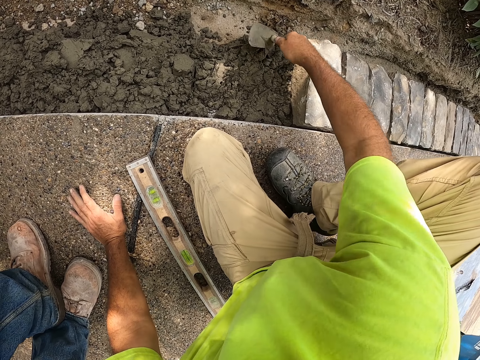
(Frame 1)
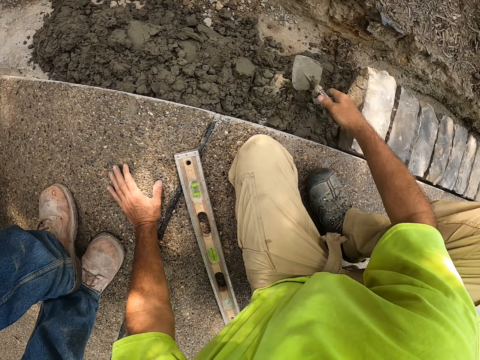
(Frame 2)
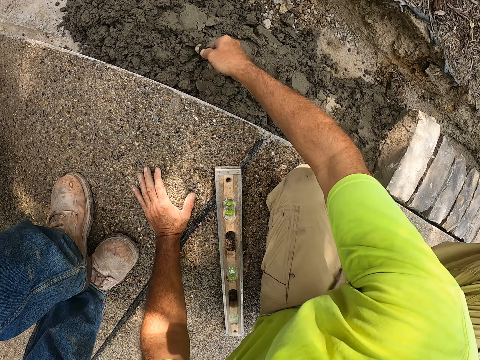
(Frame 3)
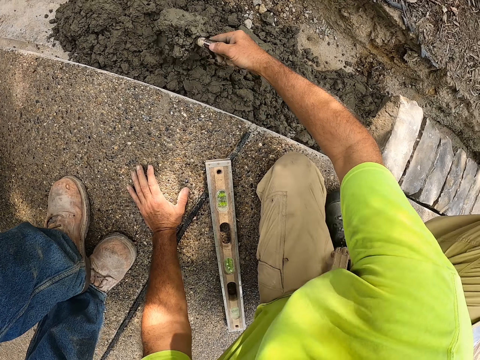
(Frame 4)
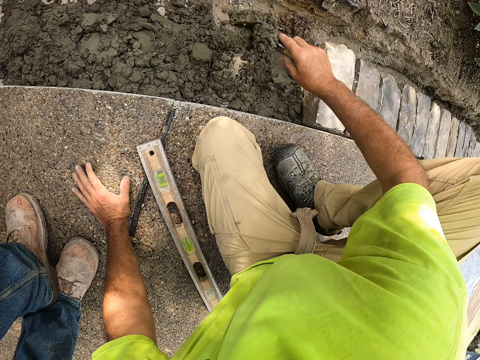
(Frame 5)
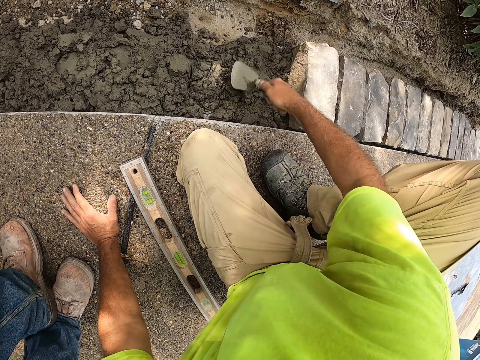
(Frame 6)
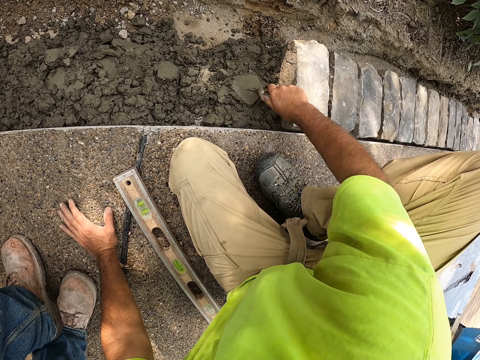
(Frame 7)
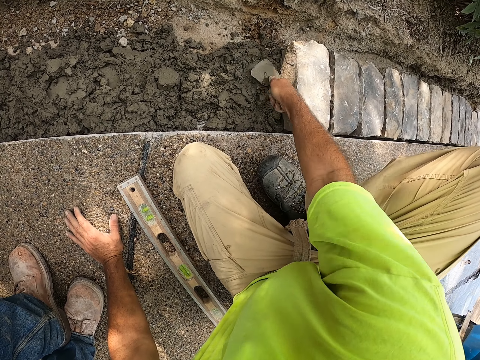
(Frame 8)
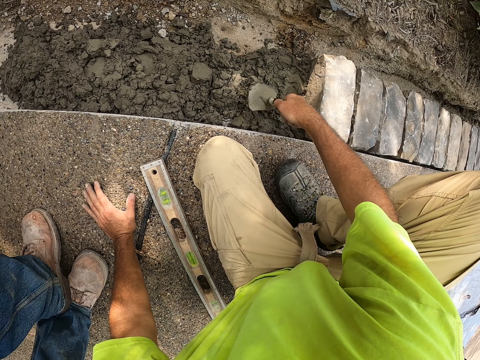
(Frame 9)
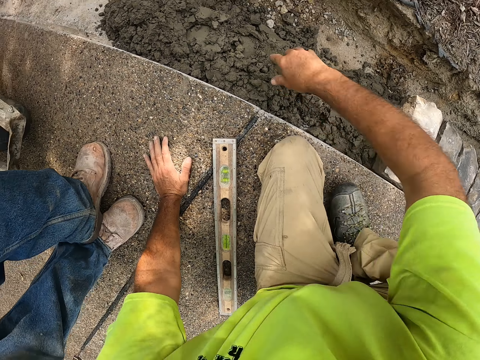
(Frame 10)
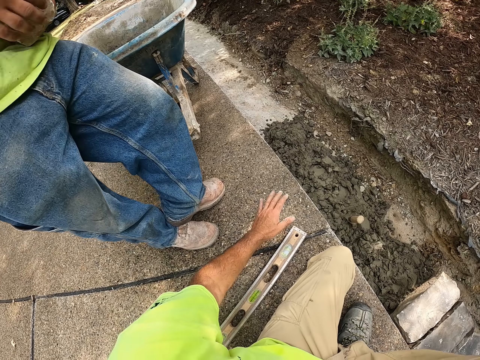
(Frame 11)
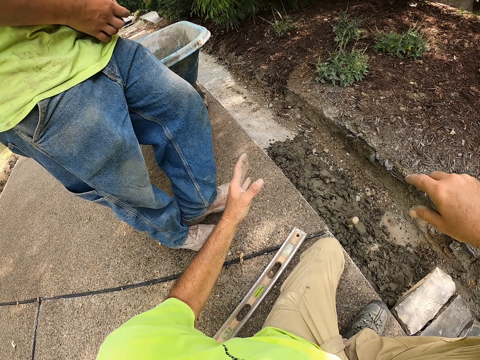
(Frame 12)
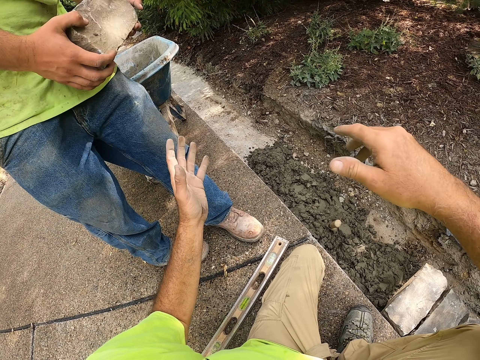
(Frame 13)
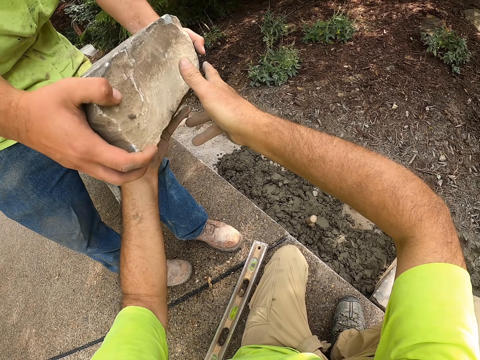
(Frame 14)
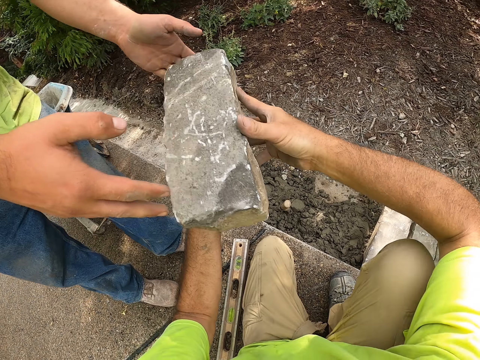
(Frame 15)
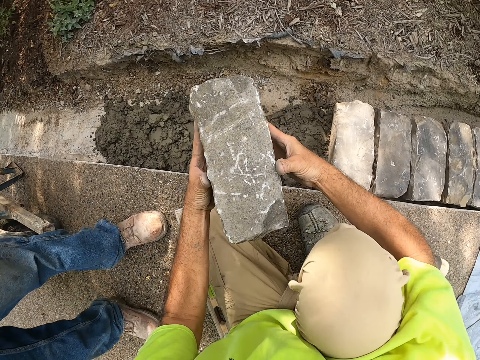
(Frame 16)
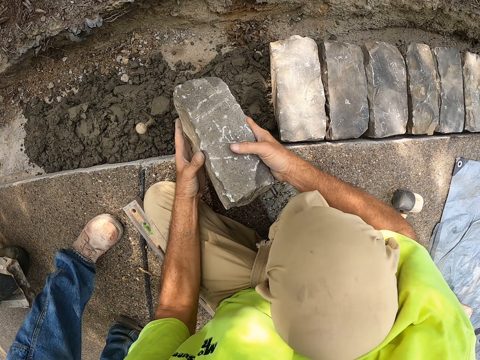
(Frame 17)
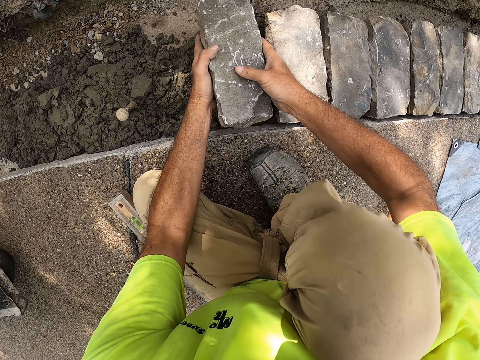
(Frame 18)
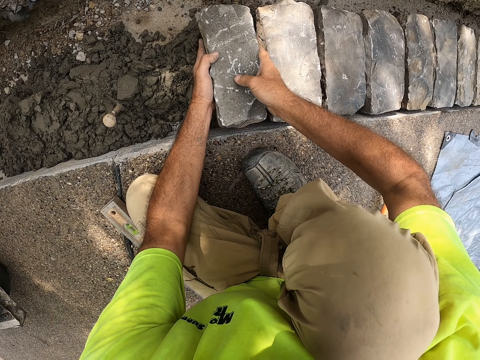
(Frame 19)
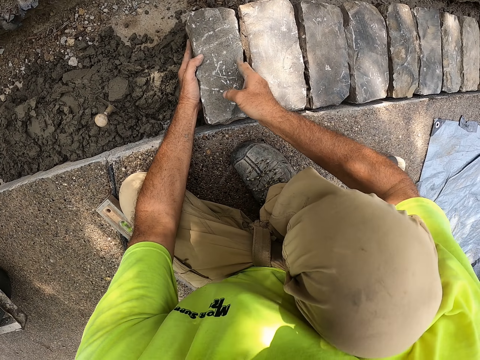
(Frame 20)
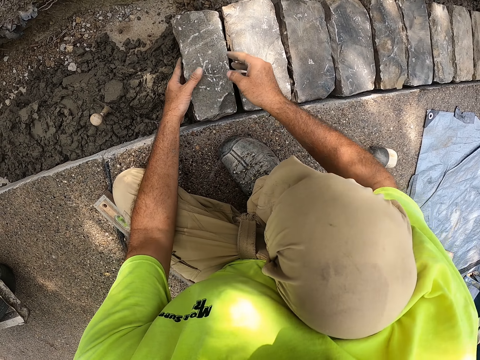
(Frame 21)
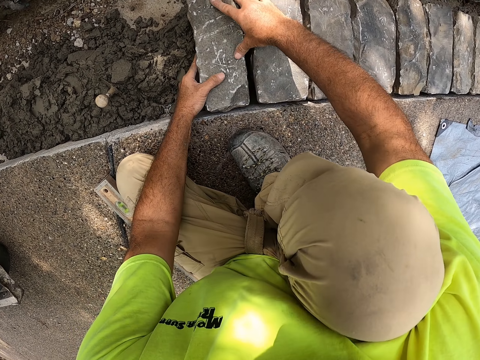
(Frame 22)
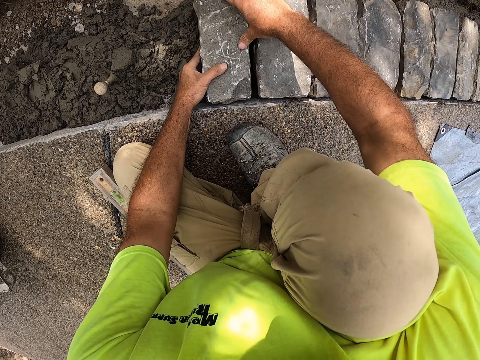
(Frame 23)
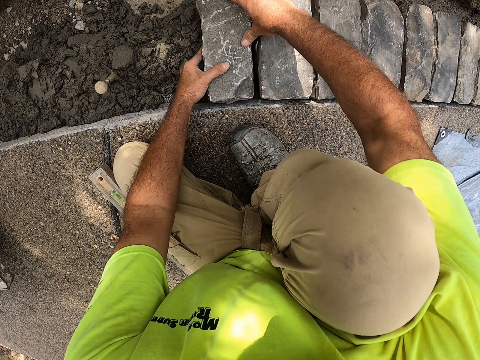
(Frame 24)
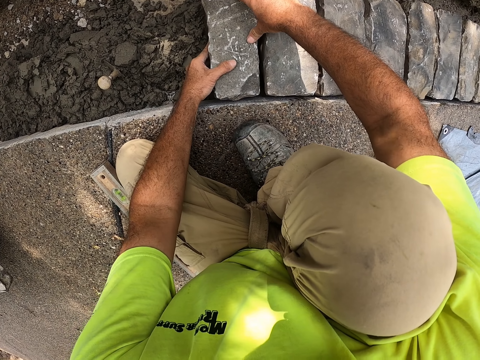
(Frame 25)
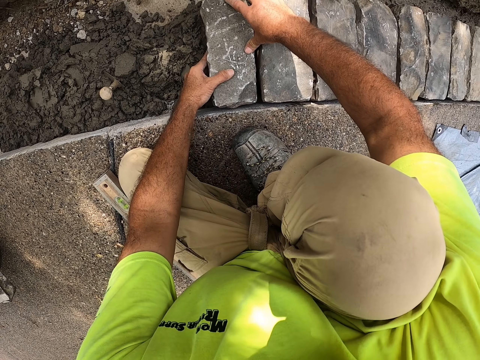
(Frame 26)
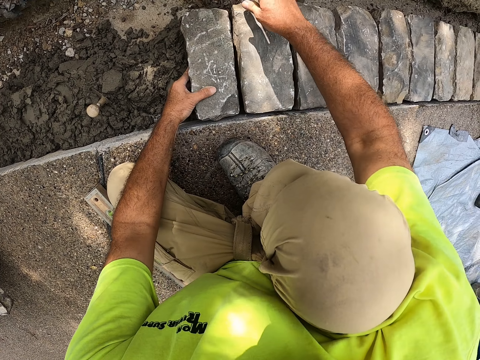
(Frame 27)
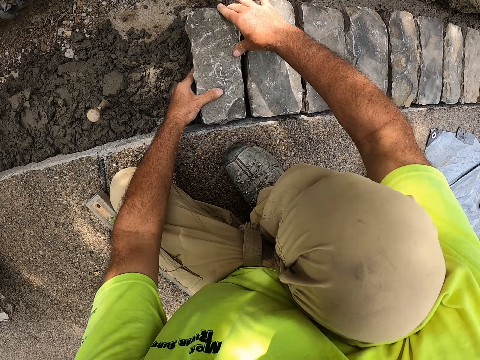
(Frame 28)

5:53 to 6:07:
The camera wearer puts cement down. They spread the cement. They scoop the cement. They chop the concrete with the steel. They put the cement down. They spread the cement. They put the trowel down. A man gives the camera wearer a stone. The camera wearer takes the stone from the man. They hold the brick. The man walks. The camera wearer puts the stone down. They adjust the stone.

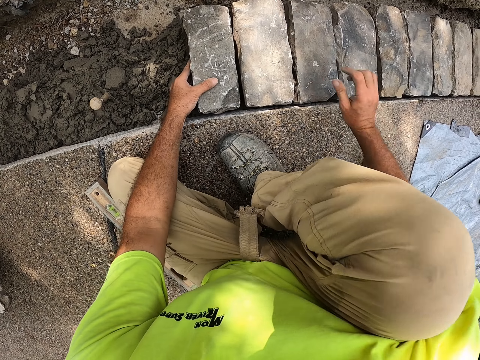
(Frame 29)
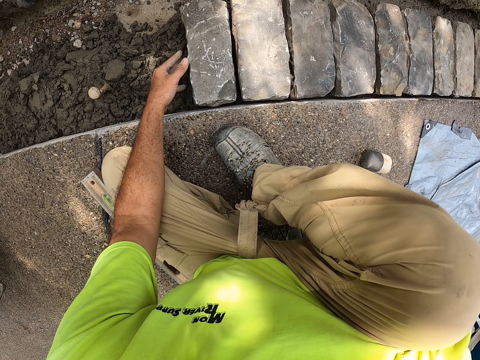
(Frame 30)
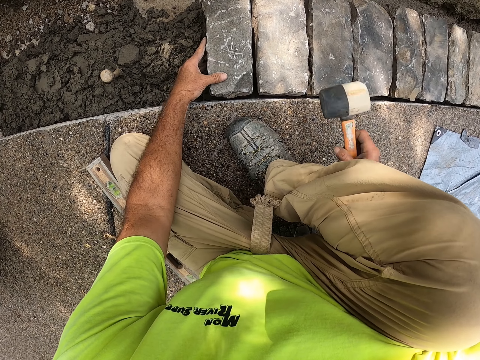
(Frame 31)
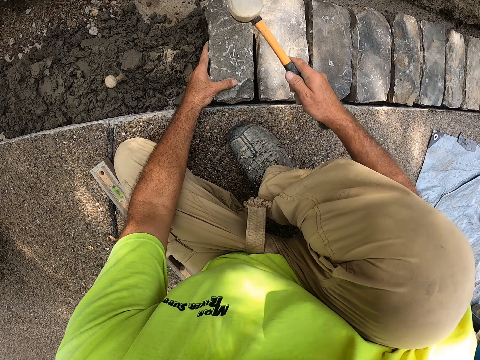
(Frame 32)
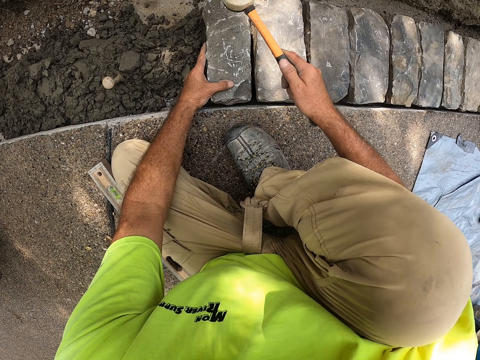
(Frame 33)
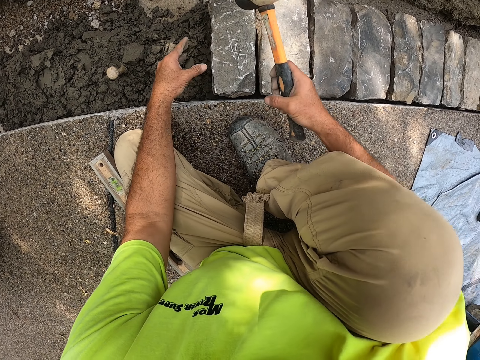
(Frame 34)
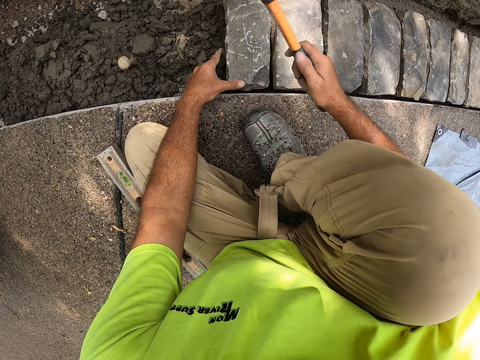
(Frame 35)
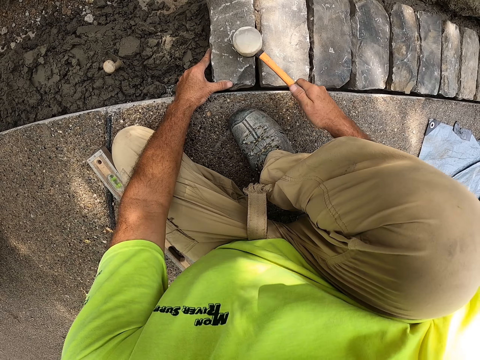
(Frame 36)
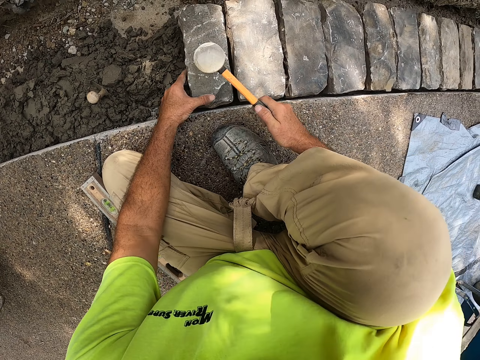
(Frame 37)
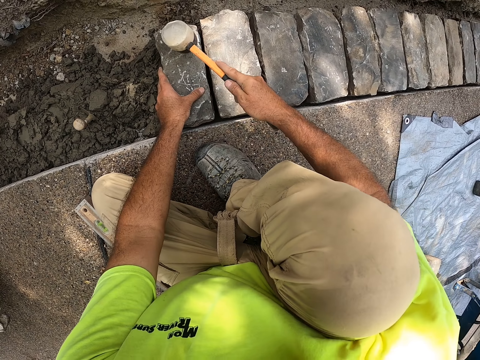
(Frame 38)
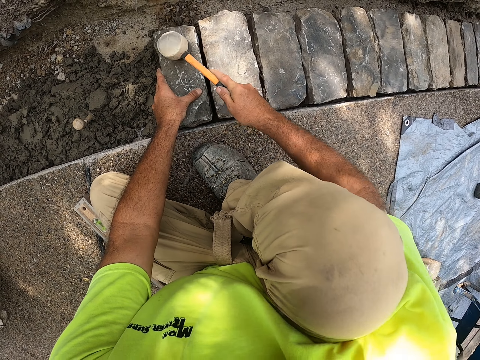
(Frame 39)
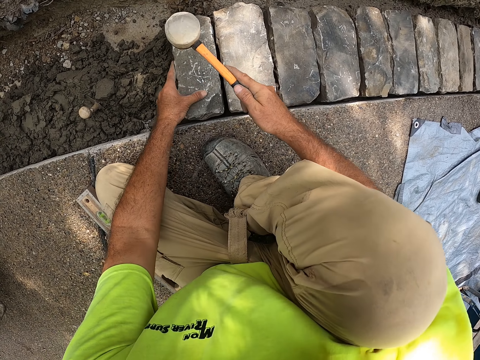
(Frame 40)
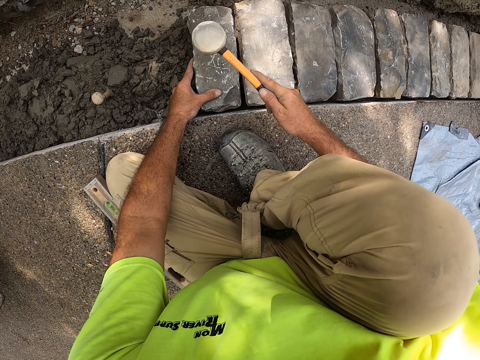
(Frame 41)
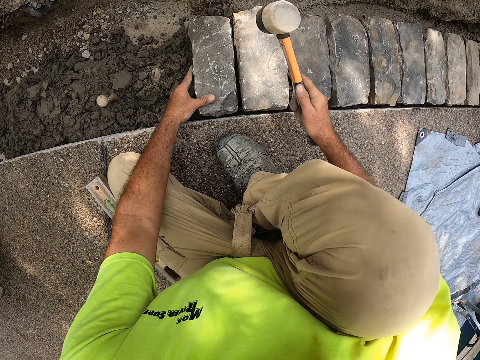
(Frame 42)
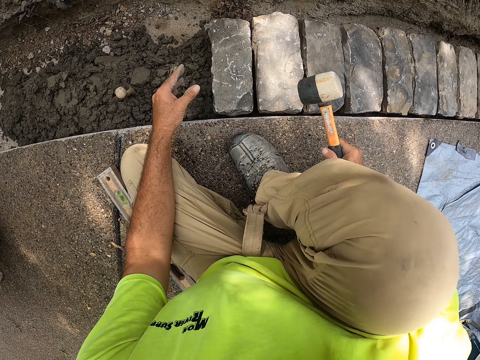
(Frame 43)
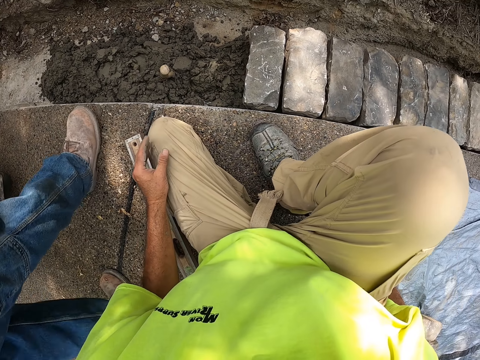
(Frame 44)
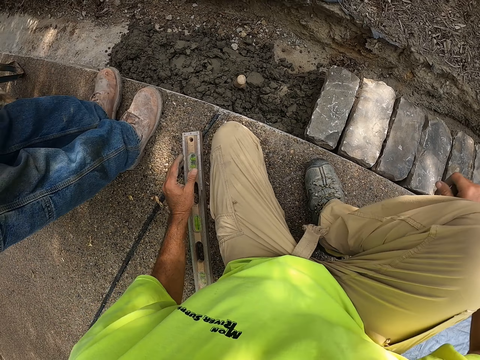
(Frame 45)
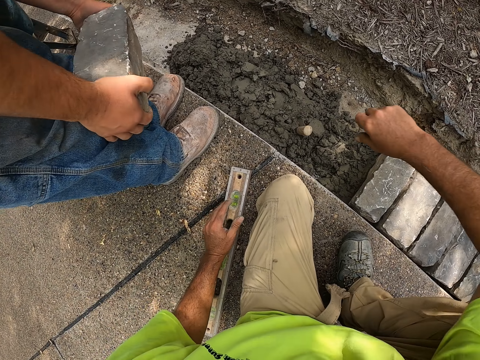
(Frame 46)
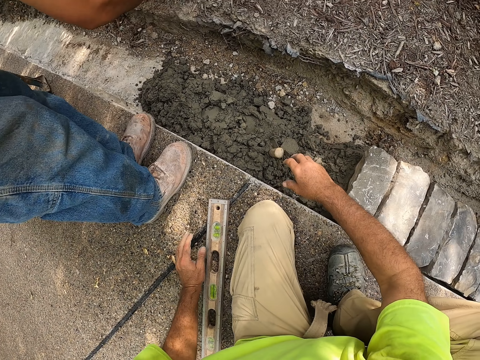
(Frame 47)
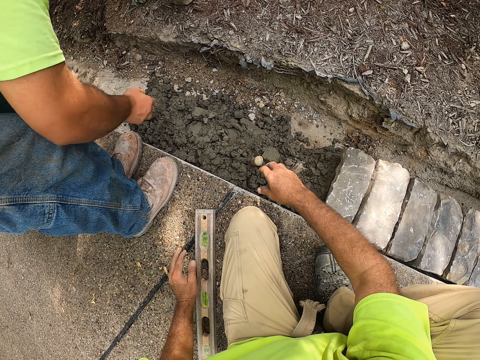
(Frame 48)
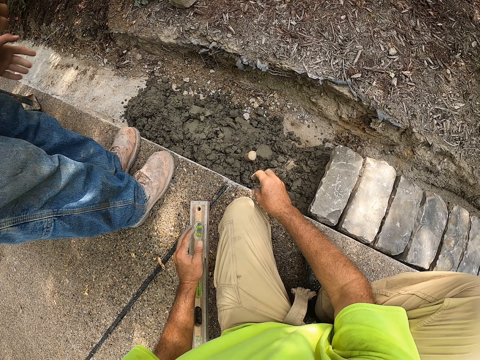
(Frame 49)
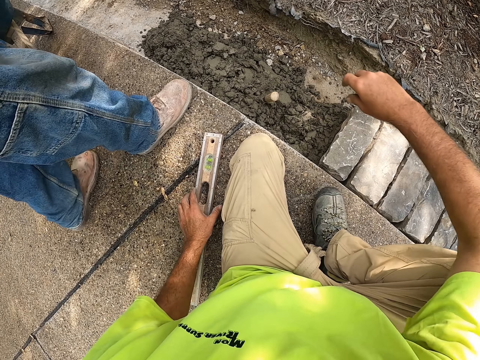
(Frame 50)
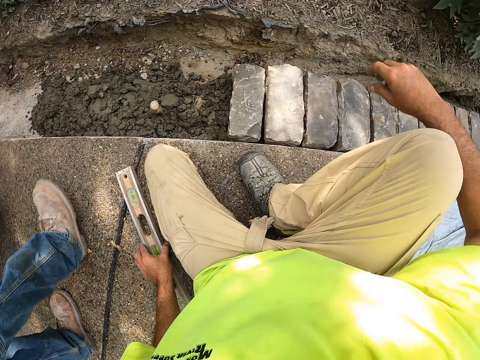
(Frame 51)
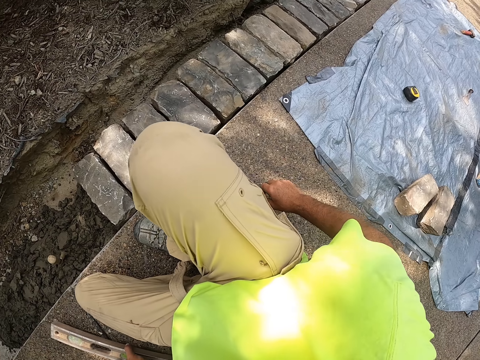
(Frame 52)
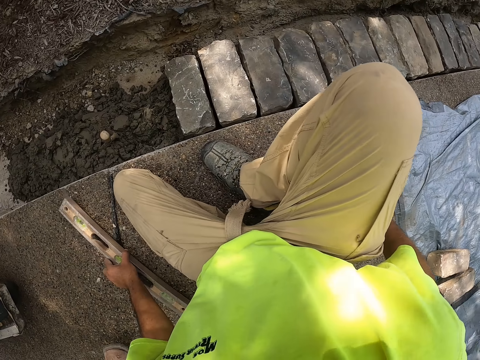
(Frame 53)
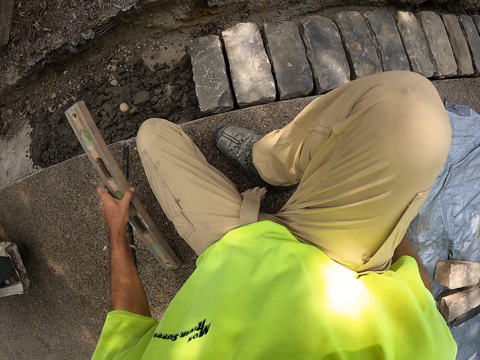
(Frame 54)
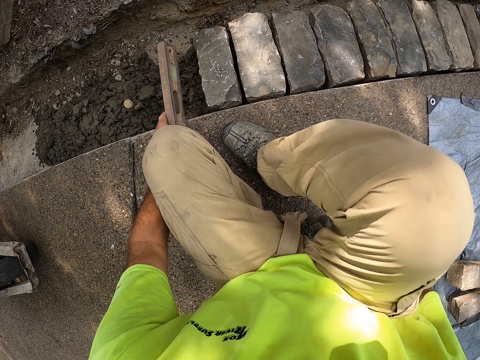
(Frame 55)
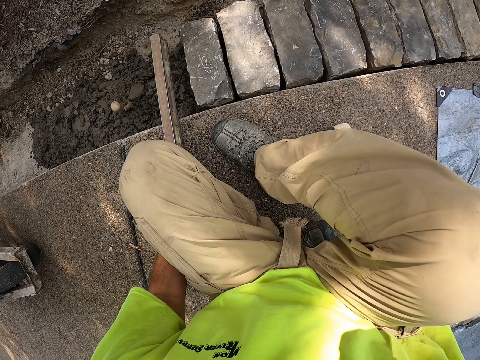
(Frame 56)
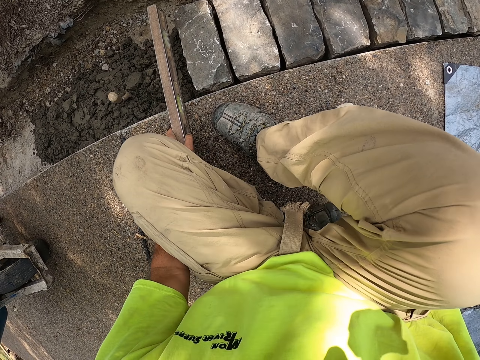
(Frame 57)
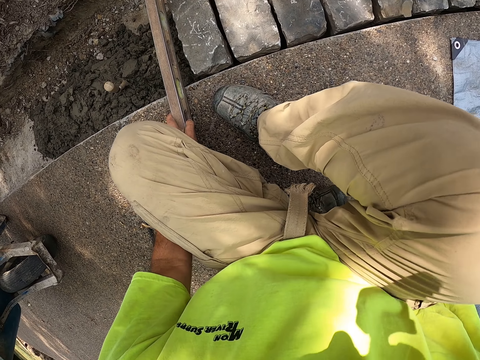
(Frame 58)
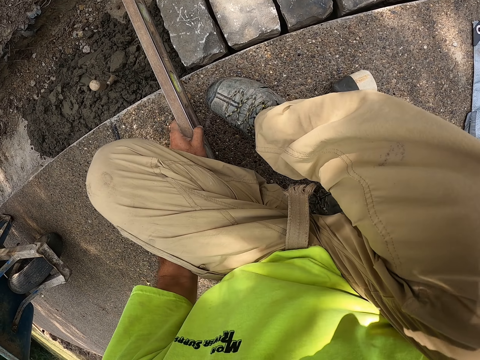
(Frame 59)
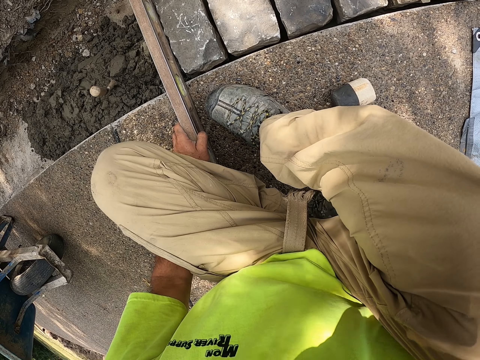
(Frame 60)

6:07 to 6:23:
The camera wearer picks up a hammer. They hit a stone. They hold the hammer. They hold a brick with the left hand. They pick up wood. A man throws the stone. The man walks. The camera wearer holds a spirit level. They put the wood down.
